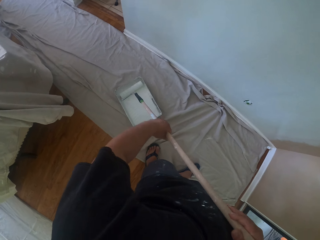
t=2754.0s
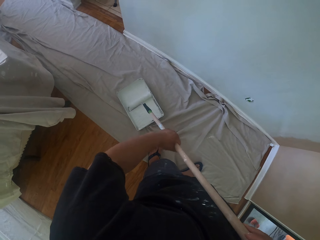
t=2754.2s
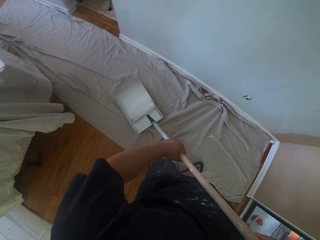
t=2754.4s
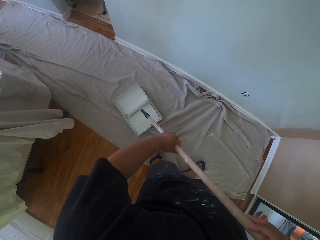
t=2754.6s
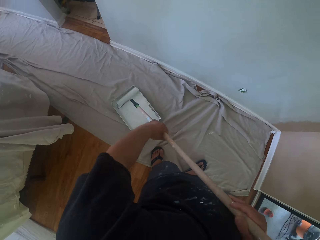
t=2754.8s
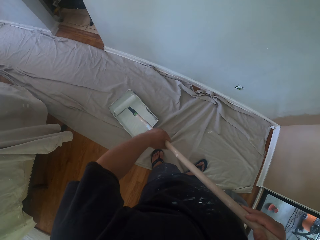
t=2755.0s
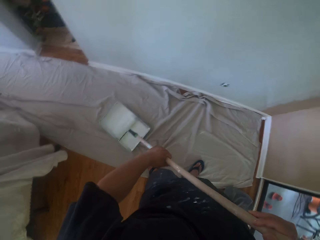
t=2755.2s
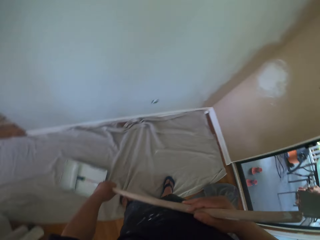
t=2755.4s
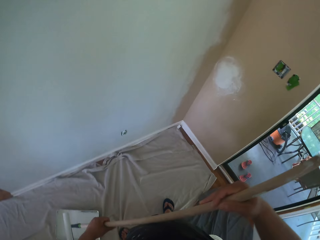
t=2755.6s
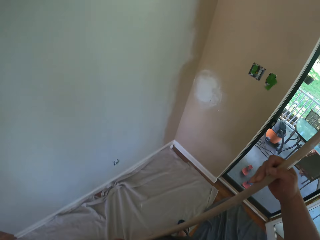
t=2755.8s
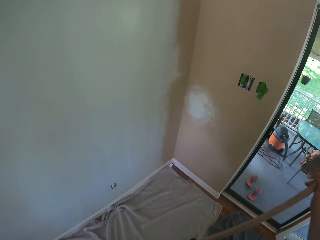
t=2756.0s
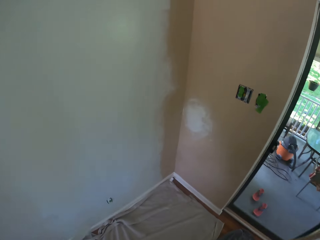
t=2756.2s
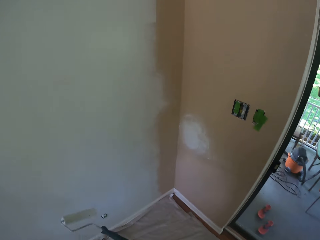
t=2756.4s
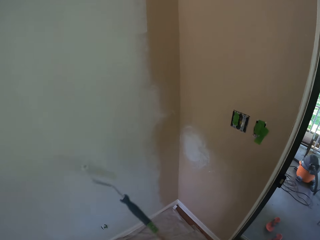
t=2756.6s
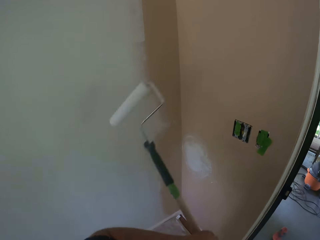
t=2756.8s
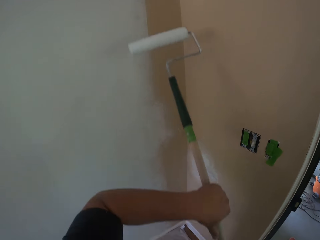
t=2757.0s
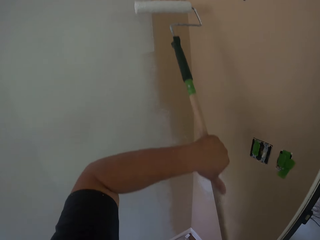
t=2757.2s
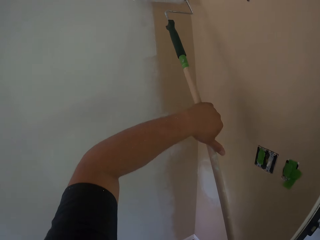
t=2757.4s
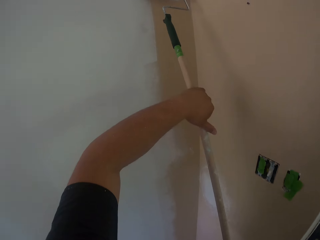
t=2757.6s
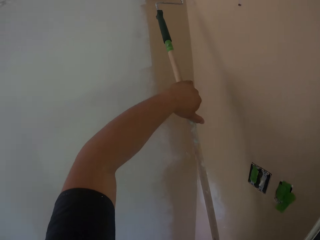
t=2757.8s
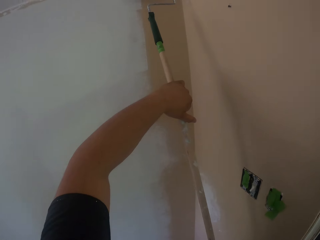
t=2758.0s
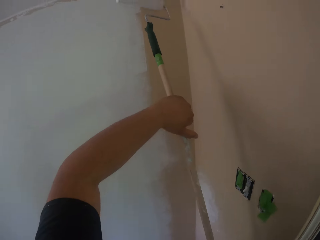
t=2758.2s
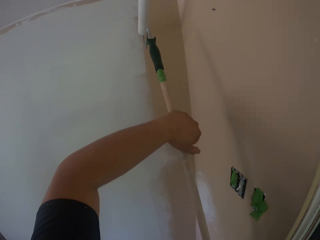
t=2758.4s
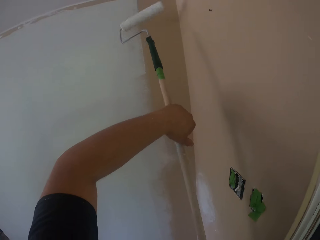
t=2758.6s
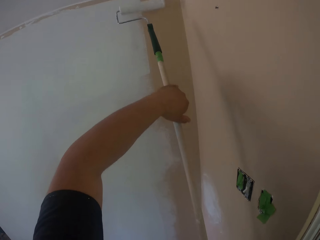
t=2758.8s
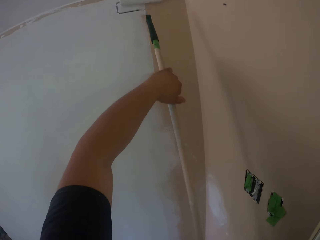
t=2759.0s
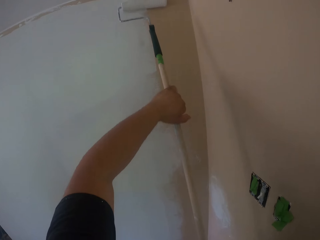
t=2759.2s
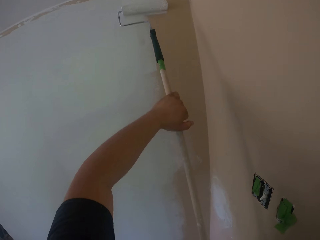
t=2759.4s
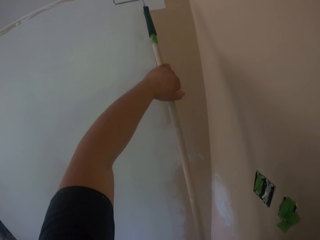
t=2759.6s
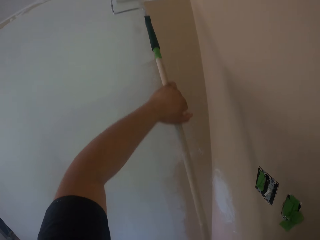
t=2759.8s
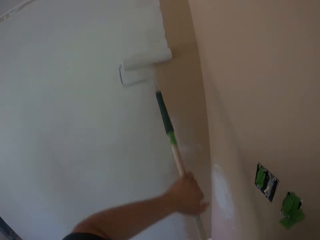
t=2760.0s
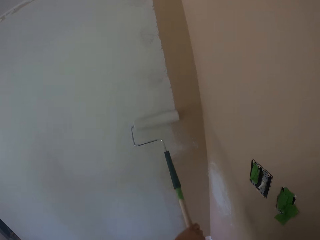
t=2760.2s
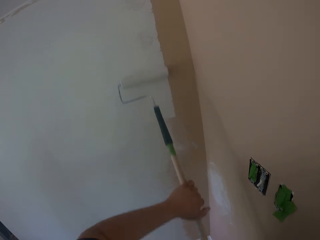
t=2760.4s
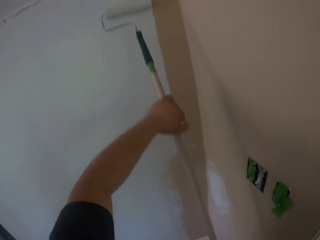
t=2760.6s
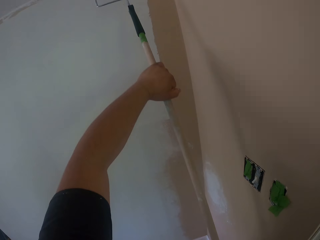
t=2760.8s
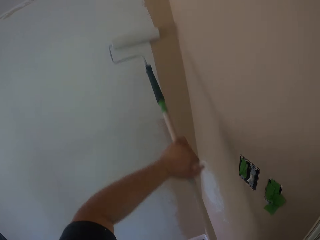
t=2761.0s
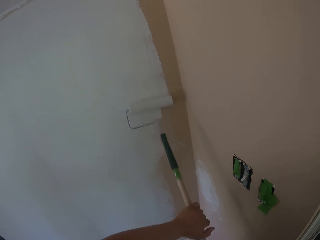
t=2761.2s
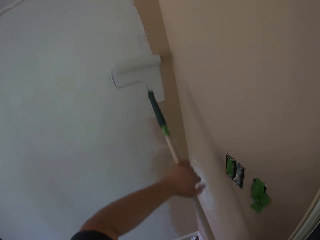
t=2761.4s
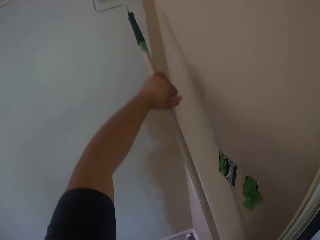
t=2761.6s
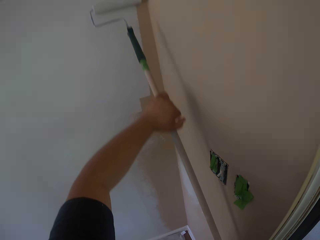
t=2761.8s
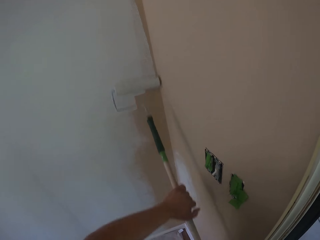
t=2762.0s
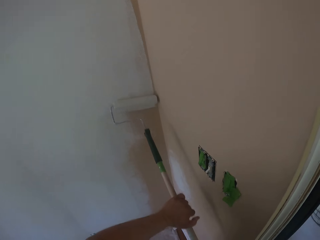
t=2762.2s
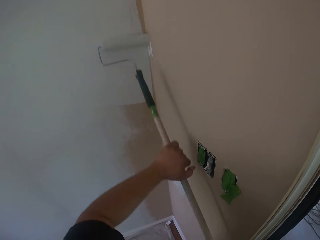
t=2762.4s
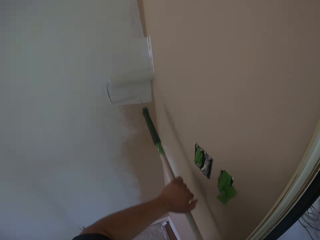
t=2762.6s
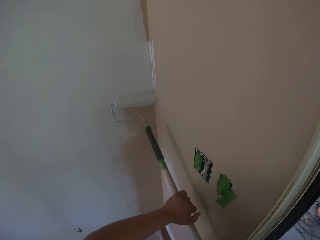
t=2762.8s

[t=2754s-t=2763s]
The camera wearer paints the wall with the roller brush.

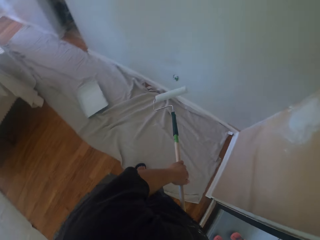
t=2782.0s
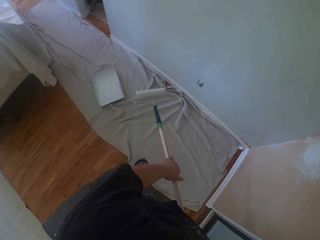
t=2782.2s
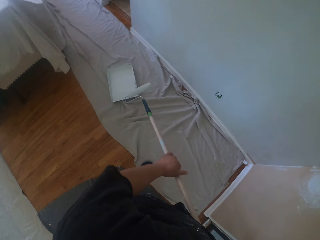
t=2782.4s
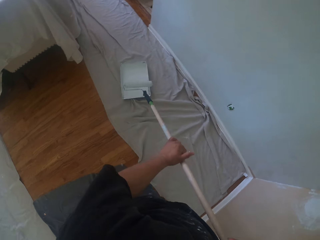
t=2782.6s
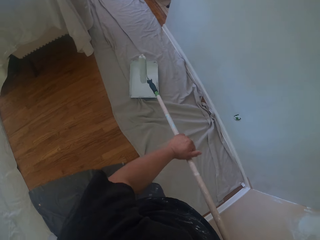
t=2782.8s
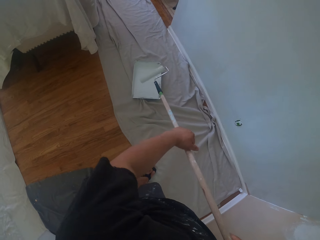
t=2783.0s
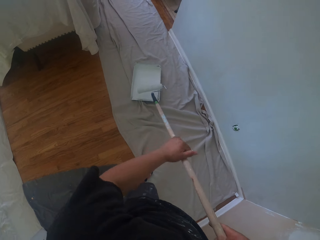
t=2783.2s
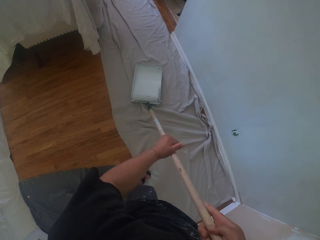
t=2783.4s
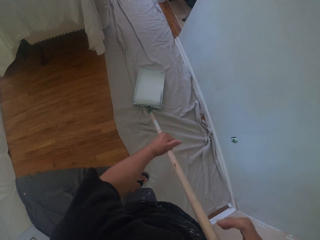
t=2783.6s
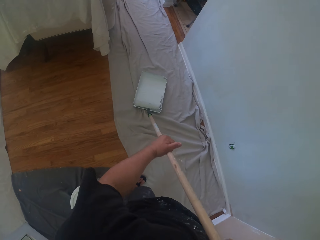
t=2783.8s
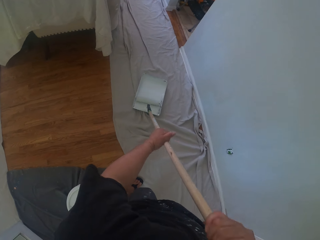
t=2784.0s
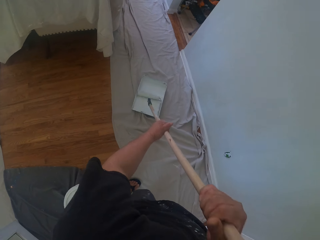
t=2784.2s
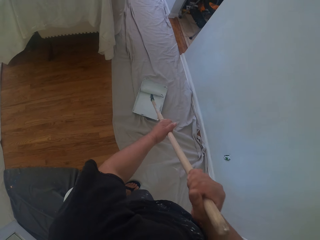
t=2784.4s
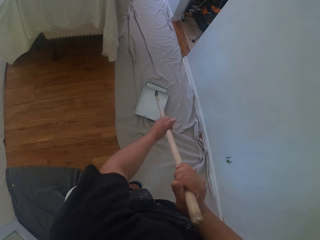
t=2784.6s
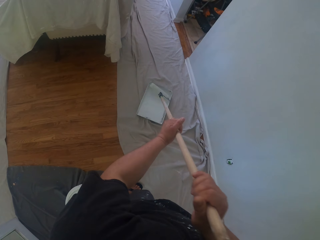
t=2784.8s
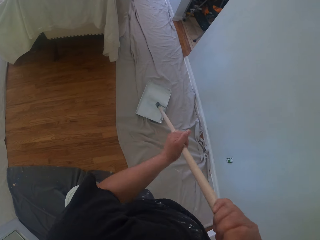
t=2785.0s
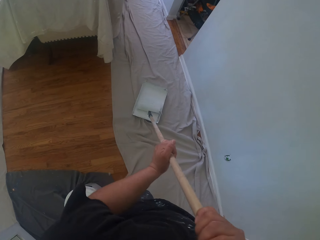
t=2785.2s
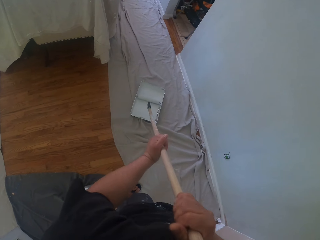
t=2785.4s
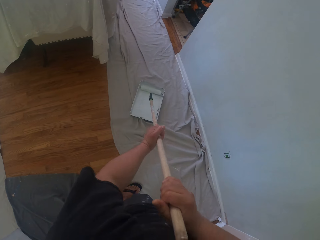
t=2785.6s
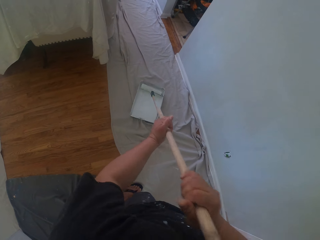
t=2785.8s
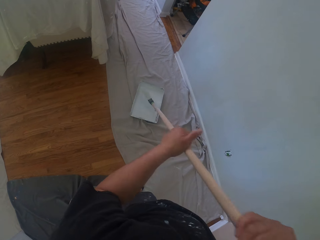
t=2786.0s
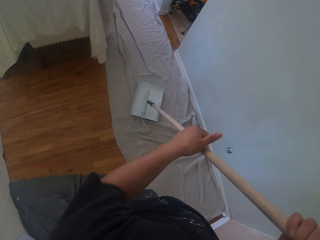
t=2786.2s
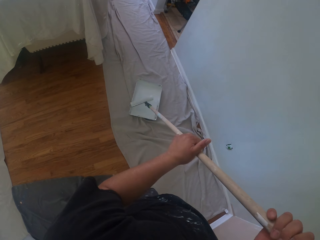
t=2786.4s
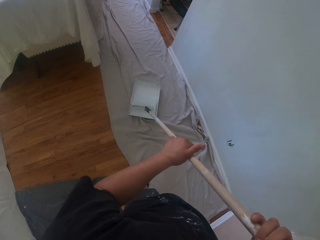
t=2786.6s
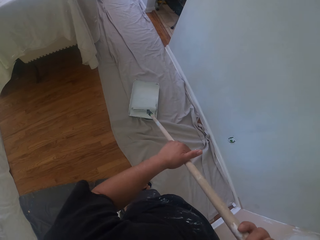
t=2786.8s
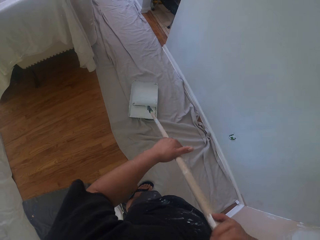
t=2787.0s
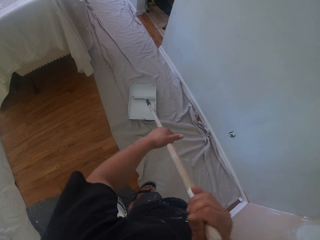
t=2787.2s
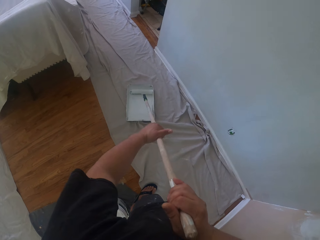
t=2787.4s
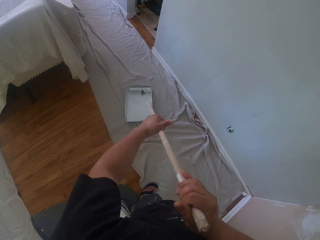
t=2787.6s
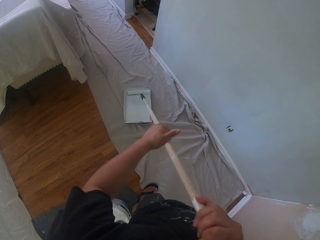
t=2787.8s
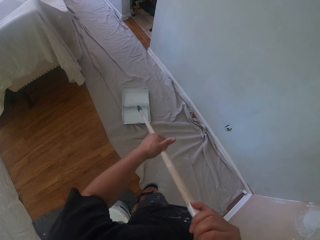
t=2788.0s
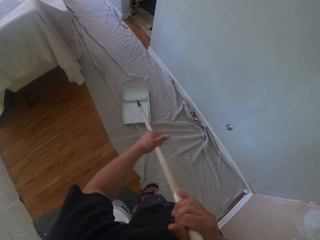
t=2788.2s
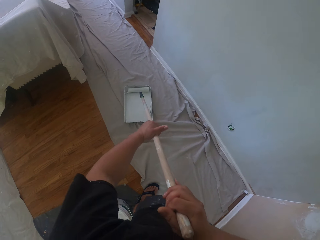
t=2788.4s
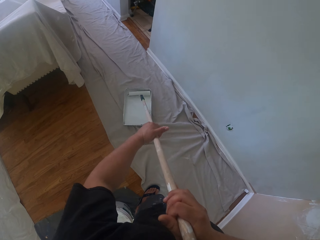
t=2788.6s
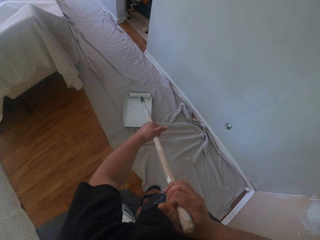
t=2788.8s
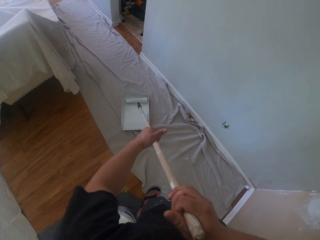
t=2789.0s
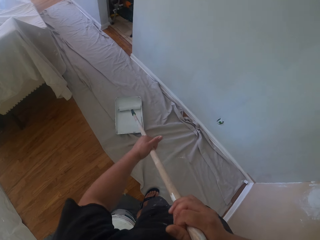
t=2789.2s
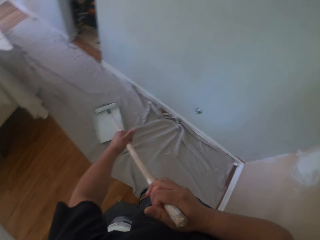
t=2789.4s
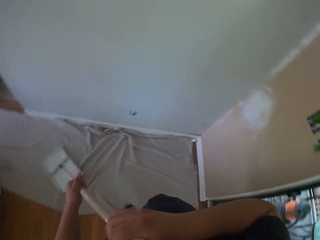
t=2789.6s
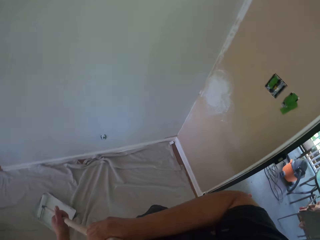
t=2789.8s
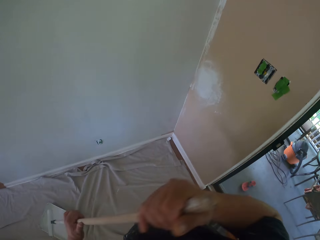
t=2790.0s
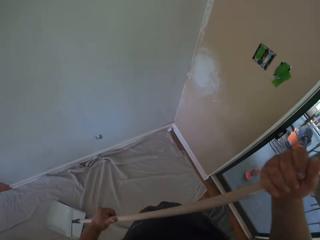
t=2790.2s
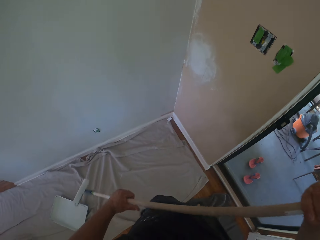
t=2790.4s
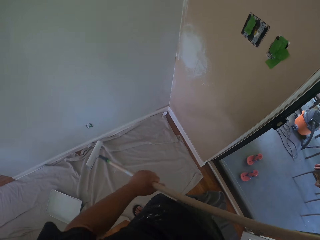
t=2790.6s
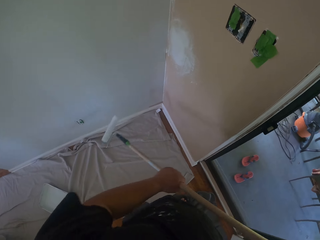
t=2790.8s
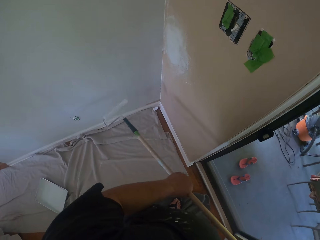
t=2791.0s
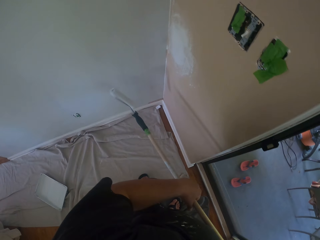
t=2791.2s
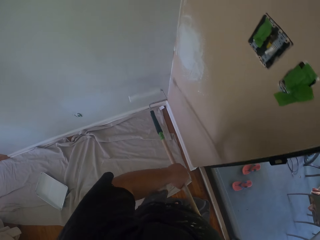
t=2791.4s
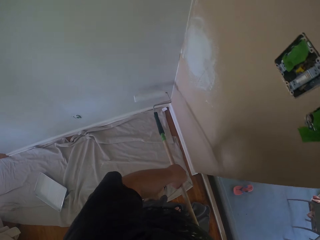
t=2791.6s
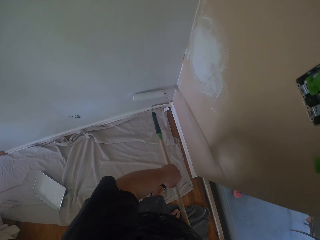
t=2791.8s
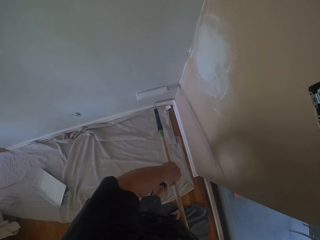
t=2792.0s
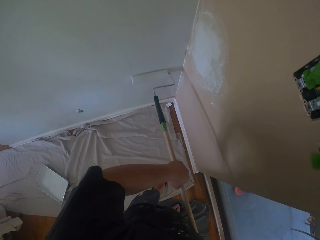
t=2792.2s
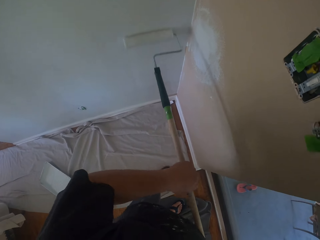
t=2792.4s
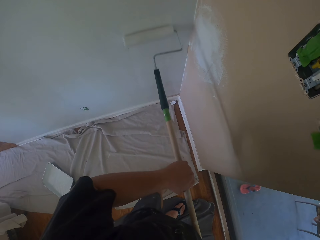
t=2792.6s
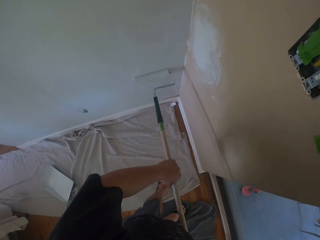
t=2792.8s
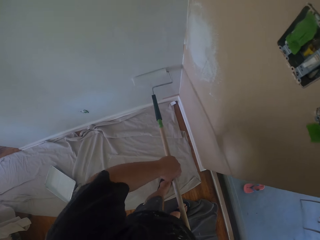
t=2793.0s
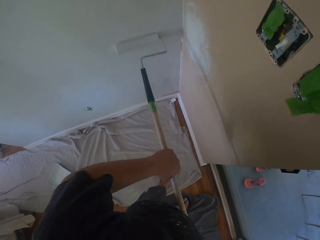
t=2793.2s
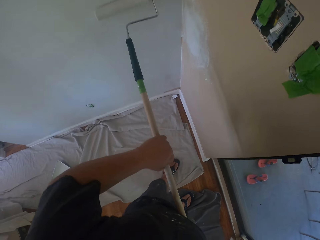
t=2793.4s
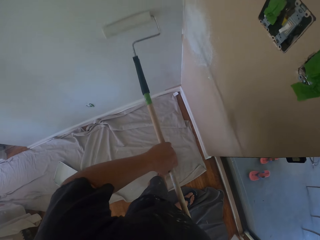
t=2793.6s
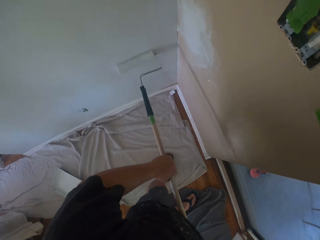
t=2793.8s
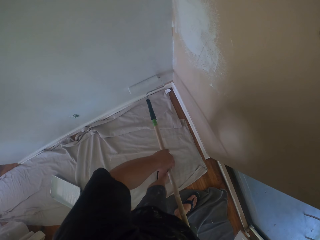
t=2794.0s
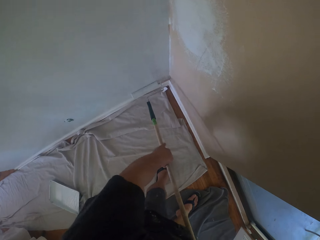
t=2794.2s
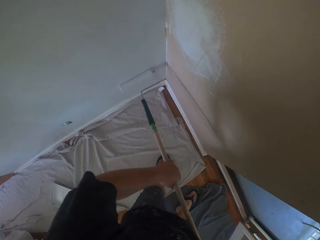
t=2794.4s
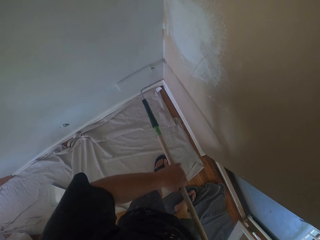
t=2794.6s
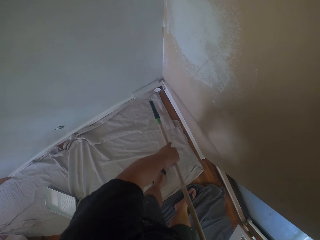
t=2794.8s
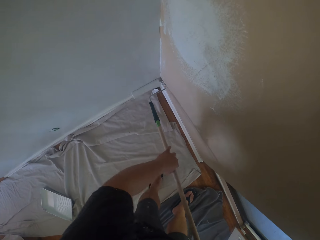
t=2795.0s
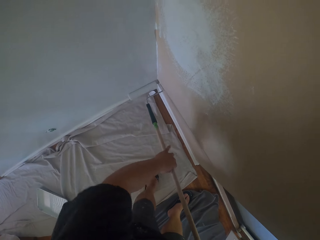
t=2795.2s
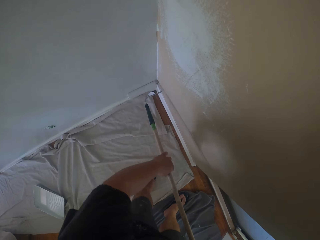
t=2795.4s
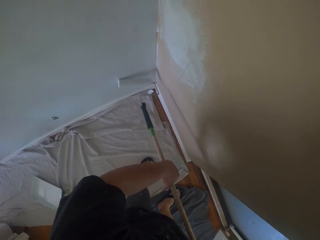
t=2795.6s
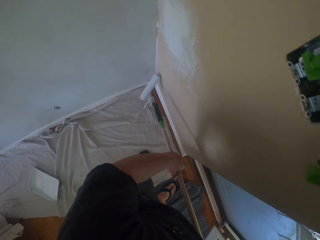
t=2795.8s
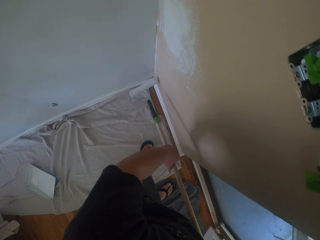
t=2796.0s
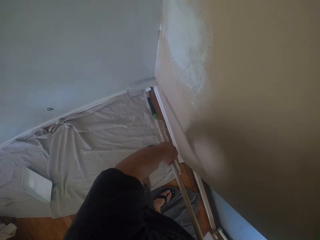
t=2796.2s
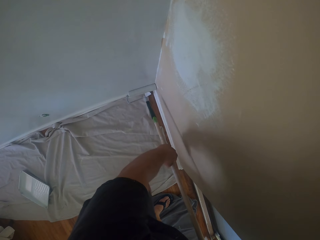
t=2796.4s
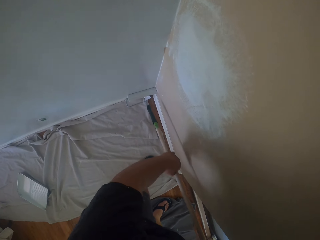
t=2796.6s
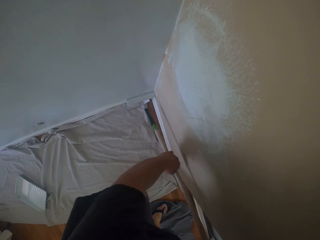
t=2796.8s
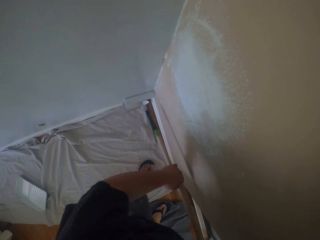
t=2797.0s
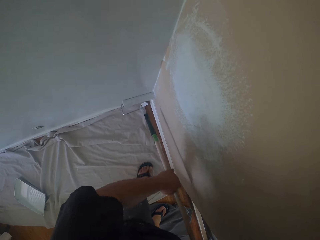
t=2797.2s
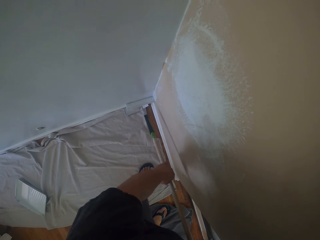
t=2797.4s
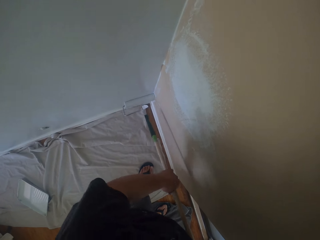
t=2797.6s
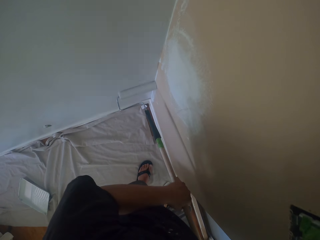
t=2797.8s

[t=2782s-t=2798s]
The camera wearer rolls the paint roller on the paint container. They take some paint from the paint can on the floor. They paint the wall with the roller brush.
